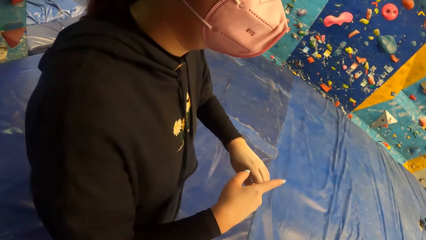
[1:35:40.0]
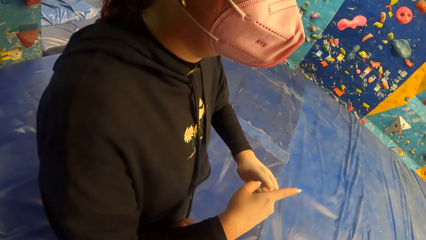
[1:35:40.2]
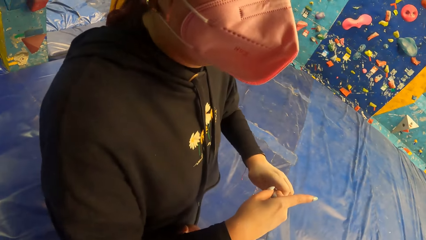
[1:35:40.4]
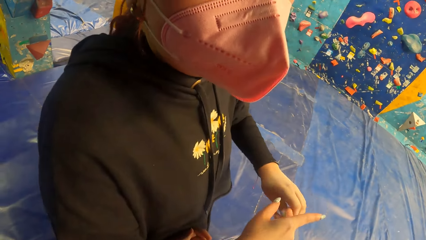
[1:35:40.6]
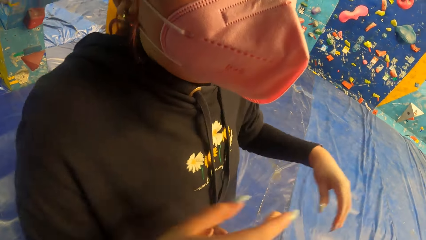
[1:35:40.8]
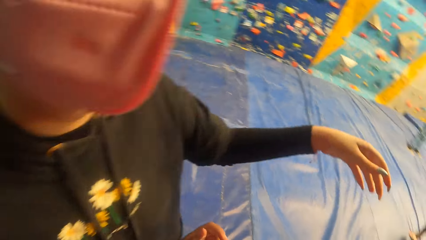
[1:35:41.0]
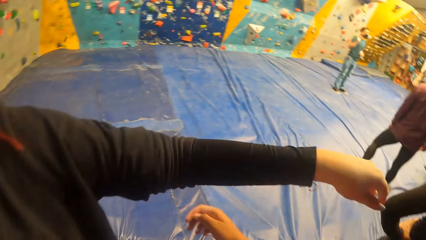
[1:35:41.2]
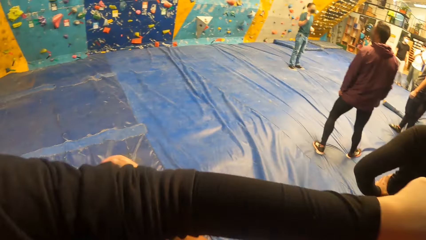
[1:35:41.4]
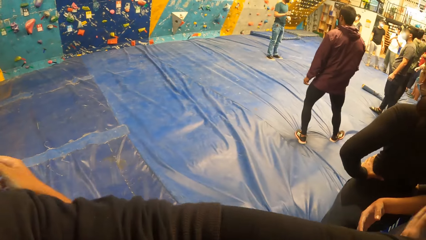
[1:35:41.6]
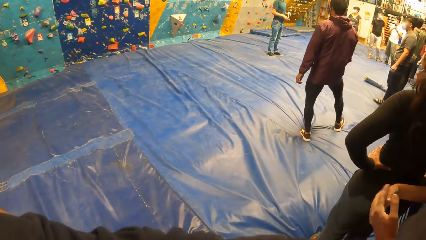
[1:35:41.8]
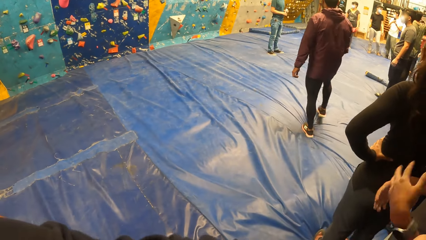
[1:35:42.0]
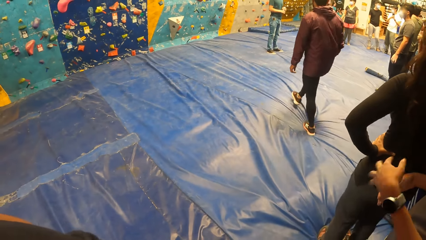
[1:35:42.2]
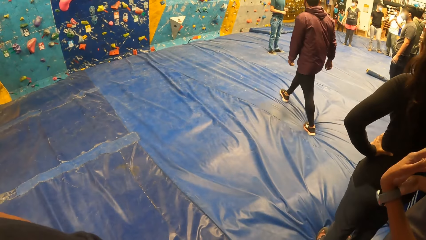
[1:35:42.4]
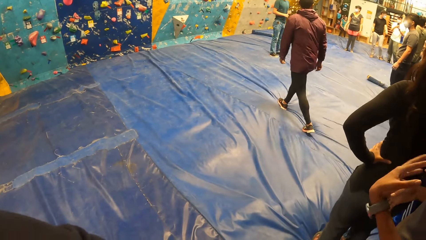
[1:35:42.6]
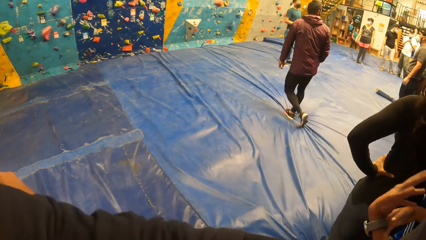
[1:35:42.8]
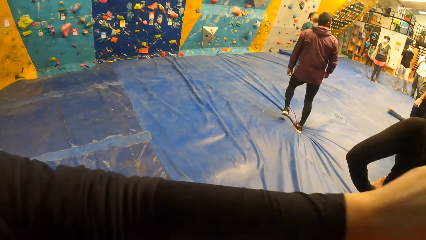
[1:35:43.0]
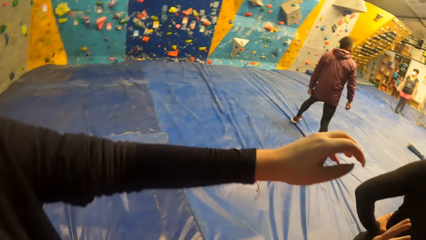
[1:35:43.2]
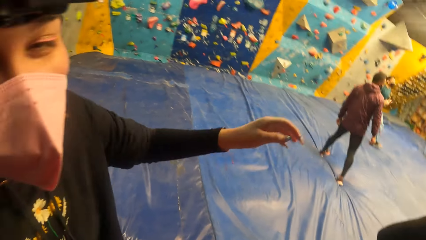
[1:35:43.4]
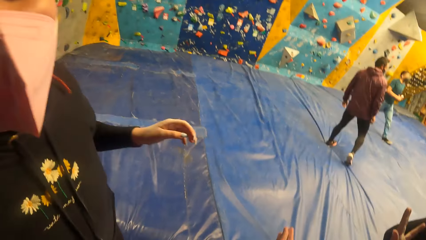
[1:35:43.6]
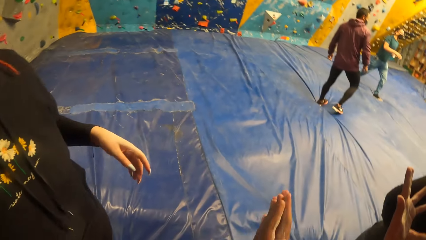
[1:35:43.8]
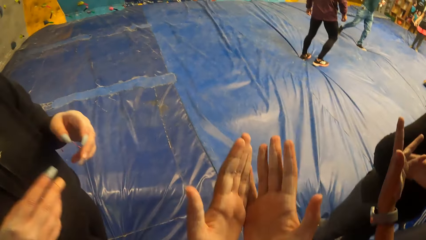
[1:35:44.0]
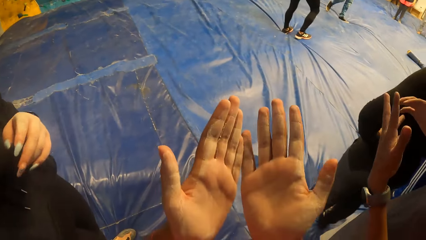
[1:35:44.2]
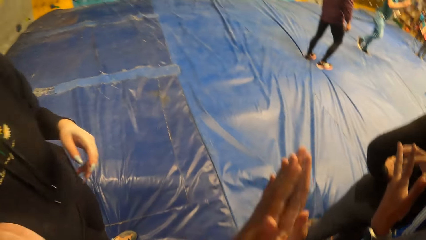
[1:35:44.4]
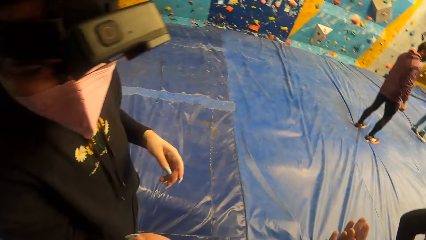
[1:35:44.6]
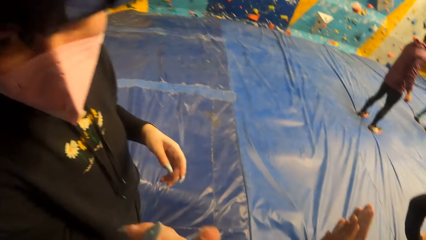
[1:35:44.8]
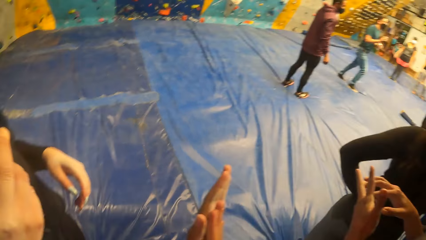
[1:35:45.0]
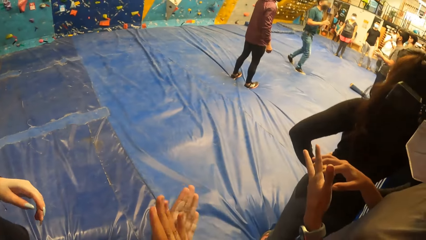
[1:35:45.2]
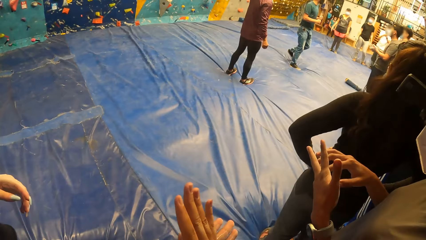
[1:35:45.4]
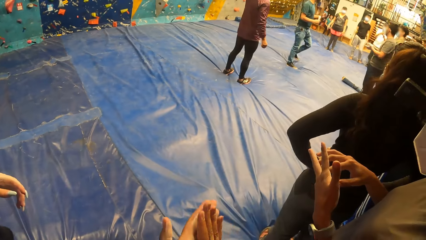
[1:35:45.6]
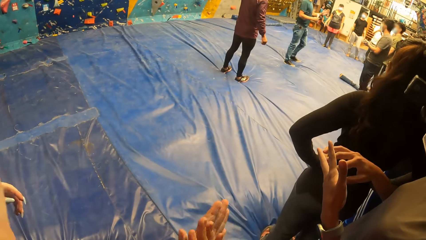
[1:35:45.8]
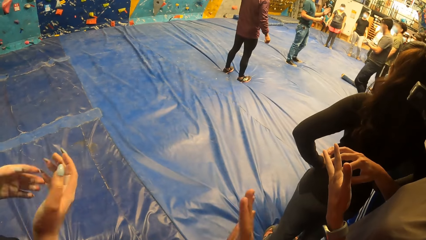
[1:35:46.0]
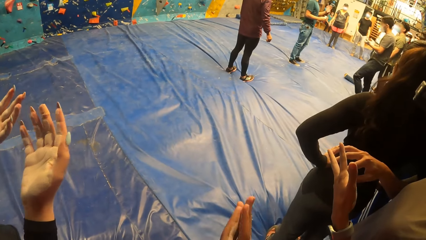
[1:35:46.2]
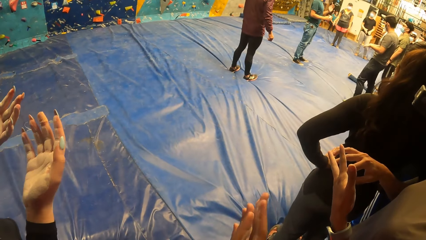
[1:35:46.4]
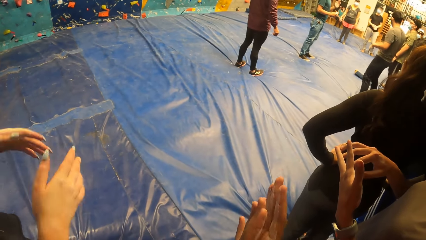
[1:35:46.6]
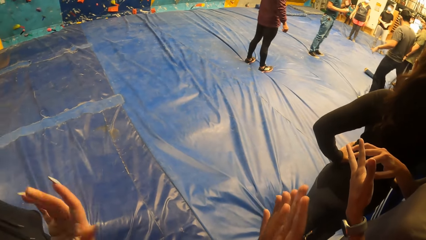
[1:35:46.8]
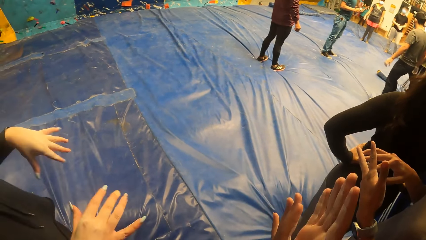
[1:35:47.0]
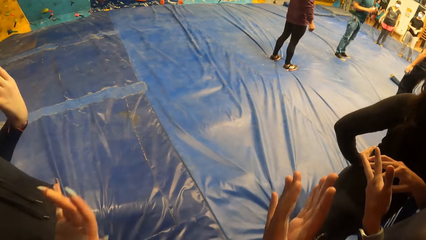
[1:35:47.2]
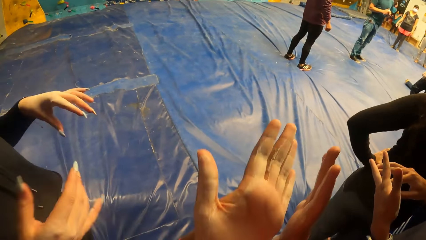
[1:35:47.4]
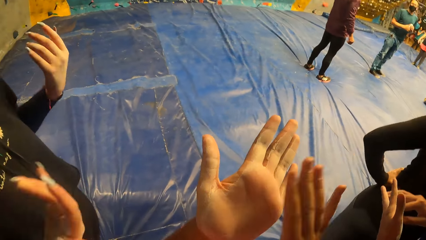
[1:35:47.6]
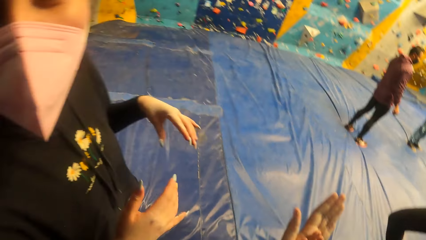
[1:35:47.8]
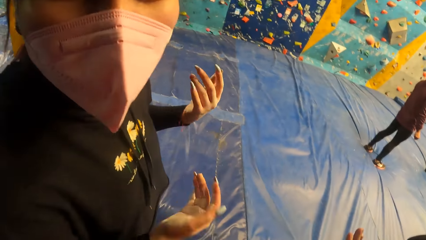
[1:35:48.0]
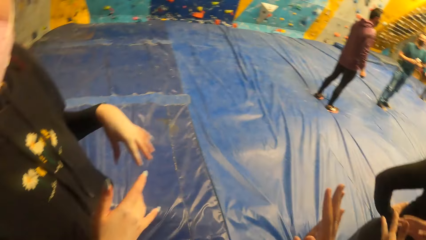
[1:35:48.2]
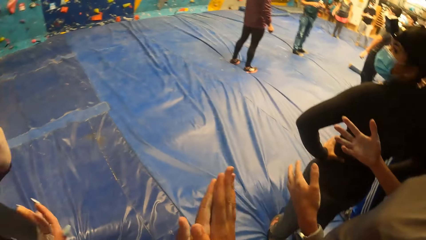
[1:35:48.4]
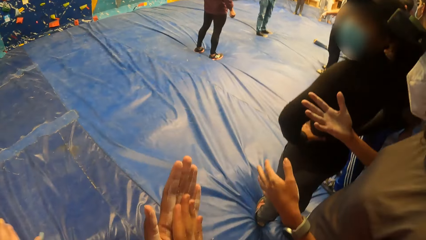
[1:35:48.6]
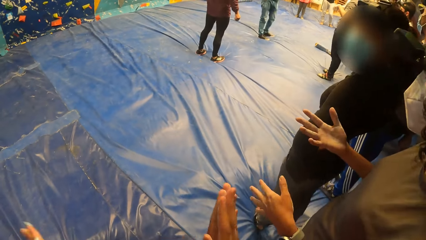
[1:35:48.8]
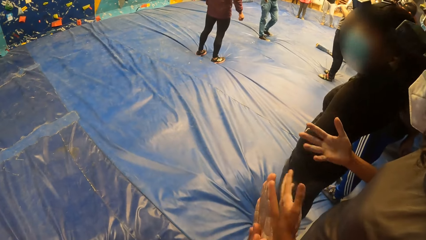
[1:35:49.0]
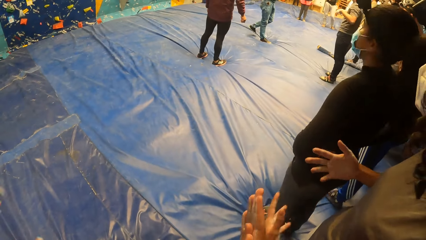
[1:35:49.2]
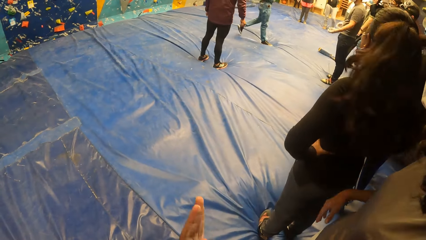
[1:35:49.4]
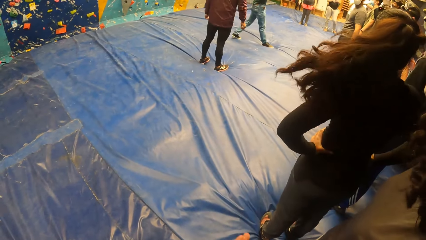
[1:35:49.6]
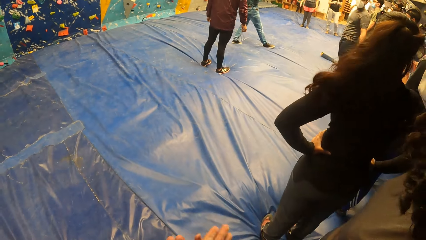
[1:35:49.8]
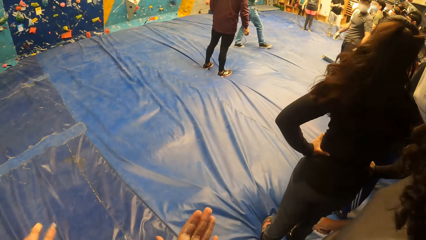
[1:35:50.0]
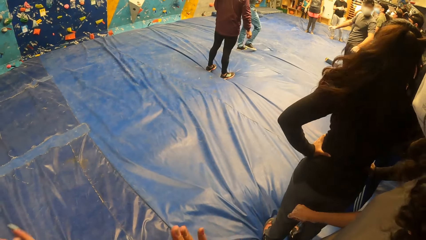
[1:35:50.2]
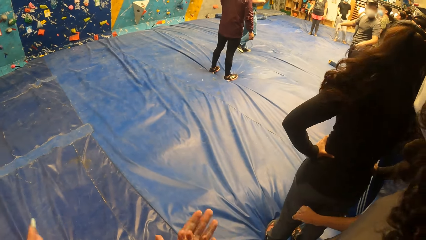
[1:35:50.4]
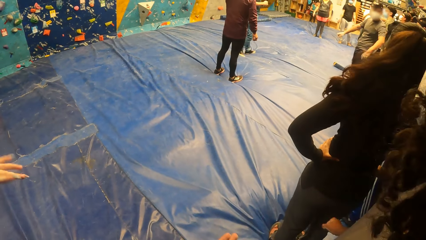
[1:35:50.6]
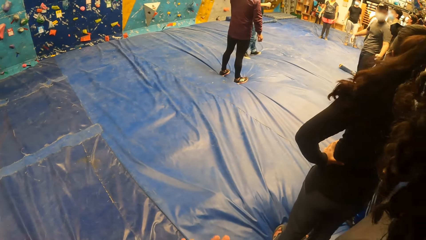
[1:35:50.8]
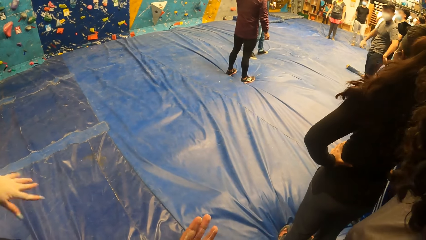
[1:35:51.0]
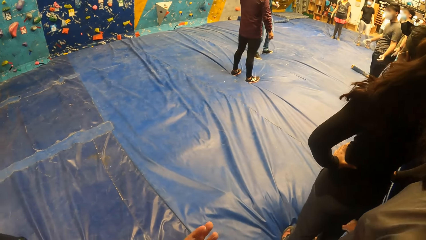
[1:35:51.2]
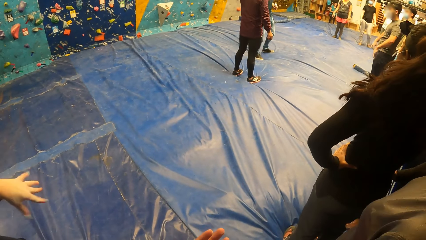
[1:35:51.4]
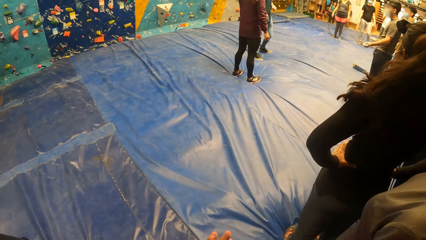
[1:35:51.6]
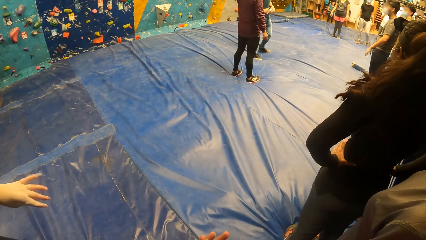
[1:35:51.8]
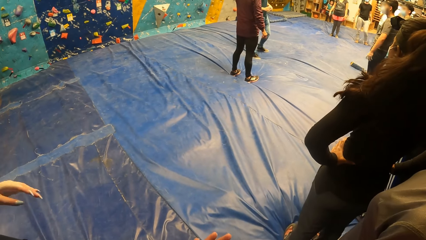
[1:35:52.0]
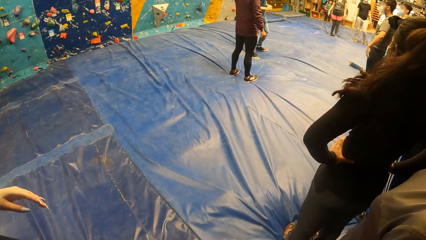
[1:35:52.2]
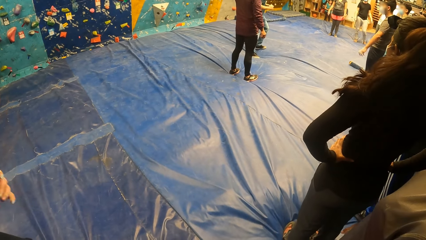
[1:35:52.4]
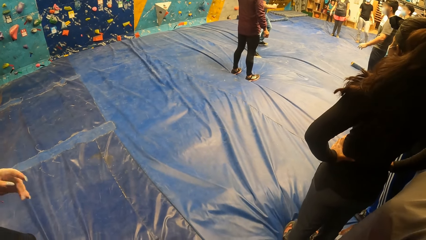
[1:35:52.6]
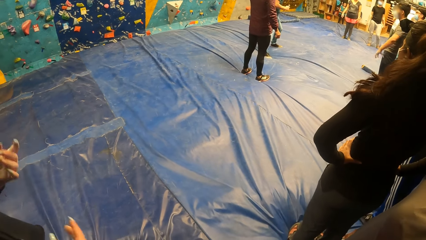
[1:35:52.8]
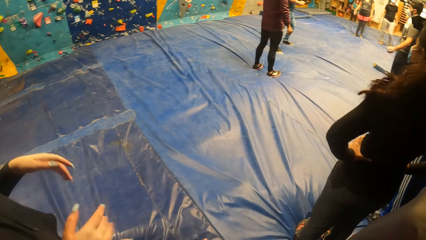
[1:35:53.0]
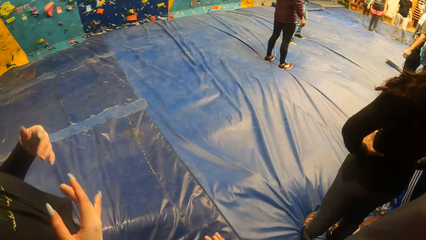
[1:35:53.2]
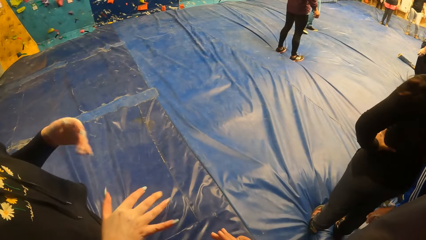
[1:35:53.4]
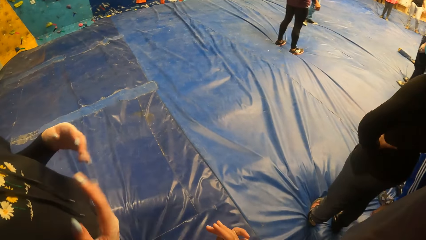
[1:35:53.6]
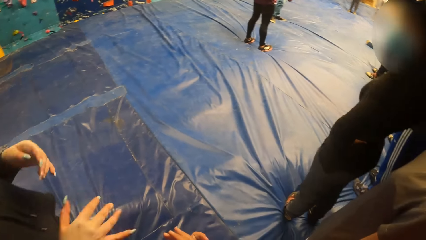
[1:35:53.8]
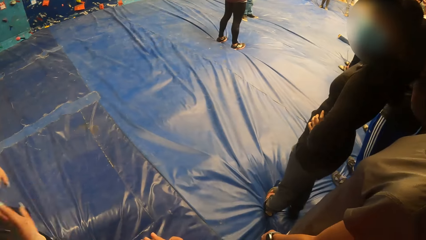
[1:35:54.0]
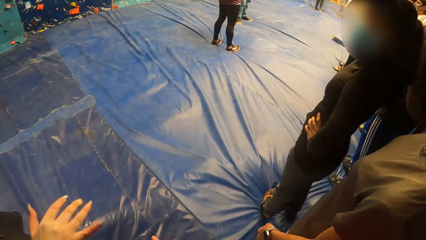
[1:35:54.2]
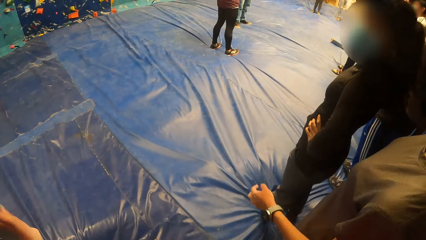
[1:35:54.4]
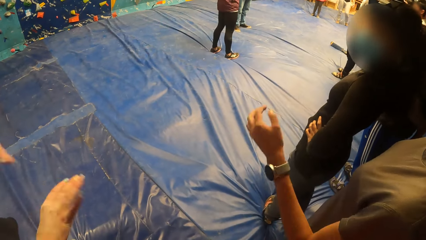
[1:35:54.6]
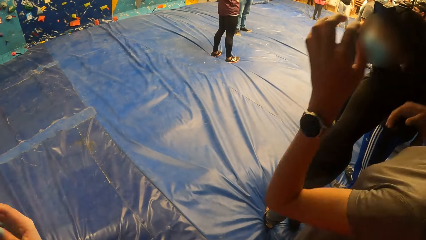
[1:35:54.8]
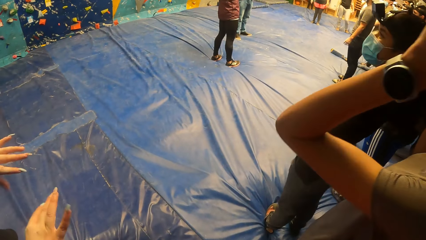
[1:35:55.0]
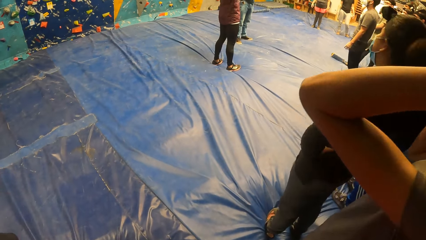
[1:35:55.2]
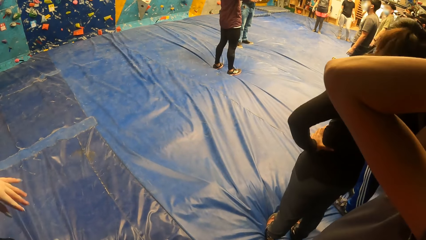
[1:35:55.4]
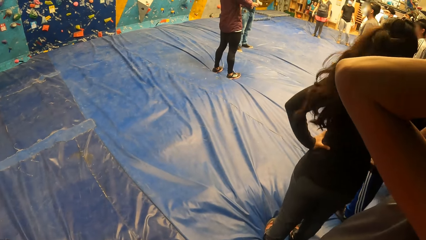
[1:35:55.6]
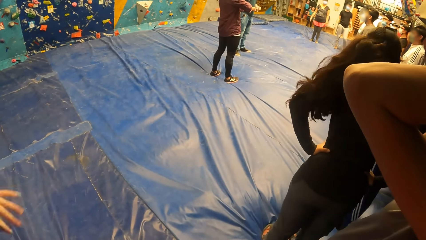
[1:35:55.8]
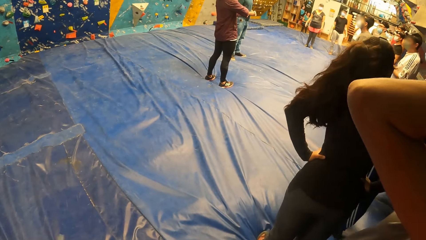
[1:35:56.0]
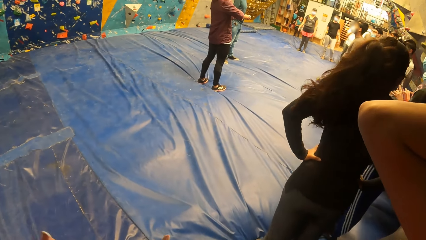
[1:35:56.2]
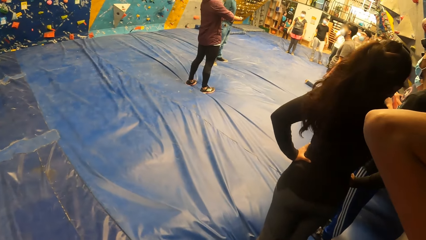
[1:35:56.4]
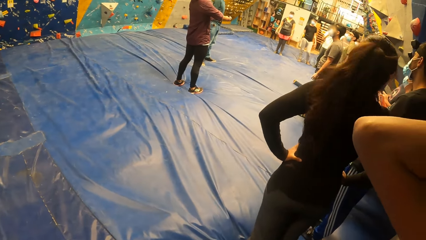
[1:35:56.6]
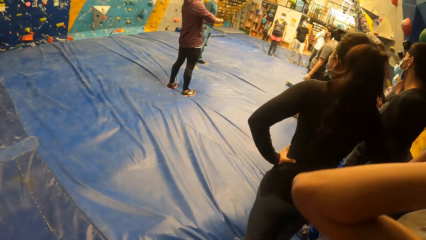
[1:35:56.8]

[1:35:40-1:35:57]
The camera wearer hugs the woman. He opens up his hands. He closes his hands. He rubs the lotion on his hands repeatedly.
